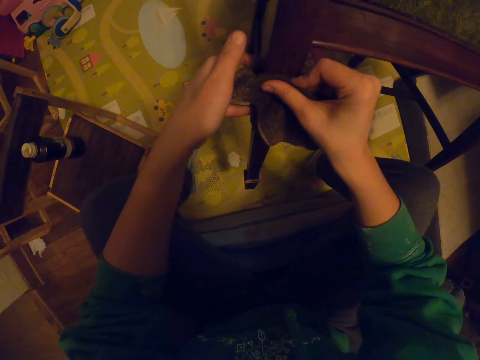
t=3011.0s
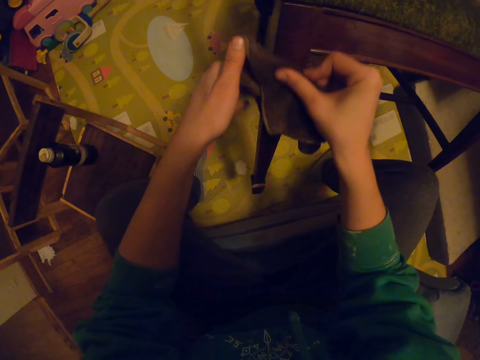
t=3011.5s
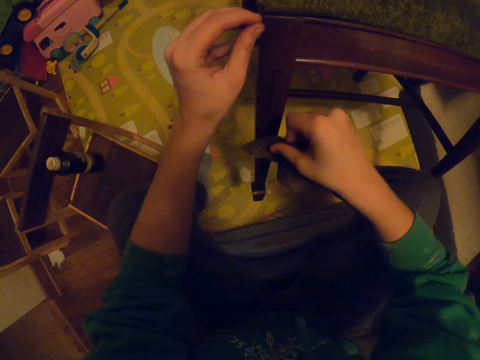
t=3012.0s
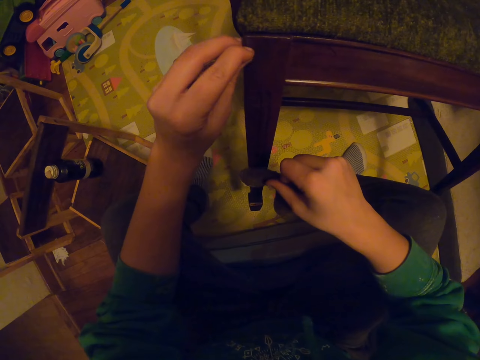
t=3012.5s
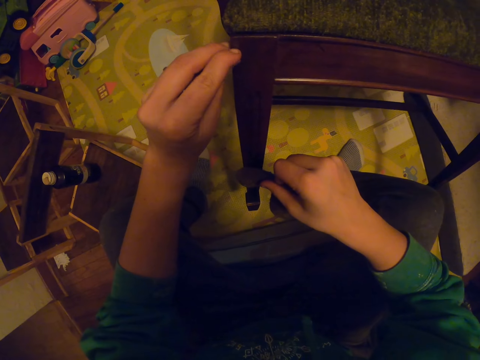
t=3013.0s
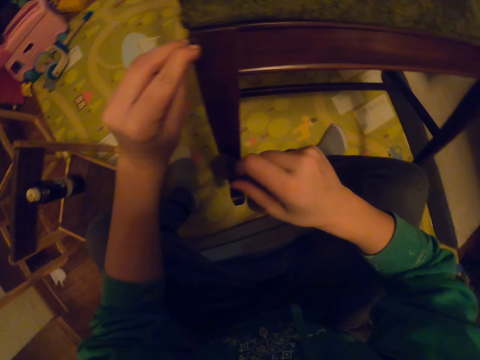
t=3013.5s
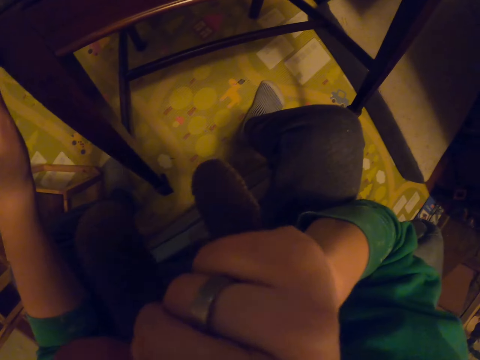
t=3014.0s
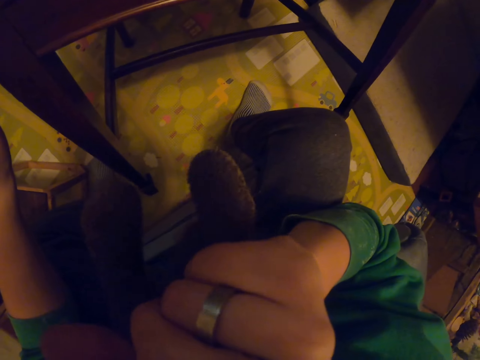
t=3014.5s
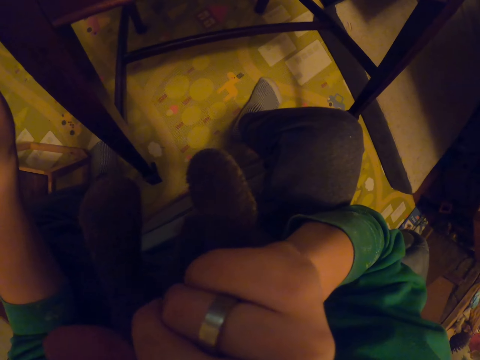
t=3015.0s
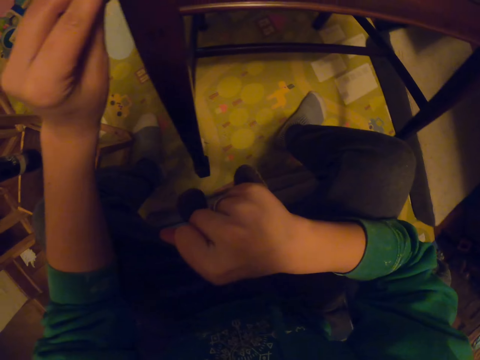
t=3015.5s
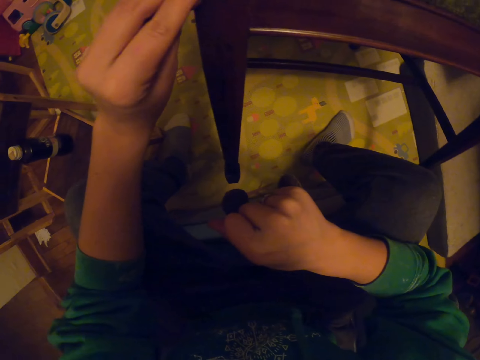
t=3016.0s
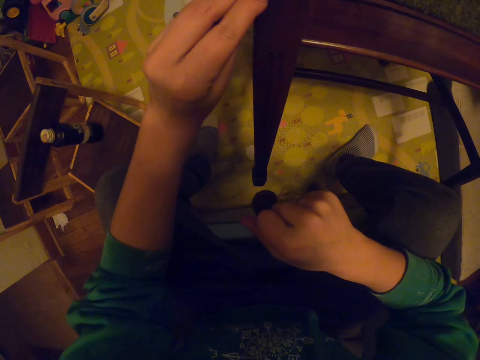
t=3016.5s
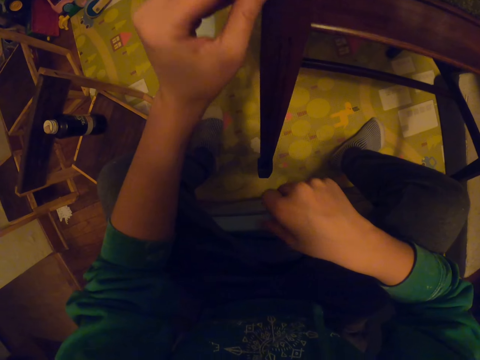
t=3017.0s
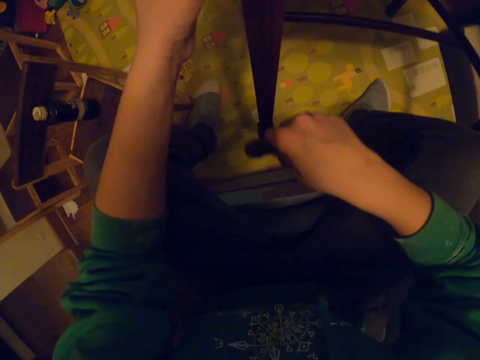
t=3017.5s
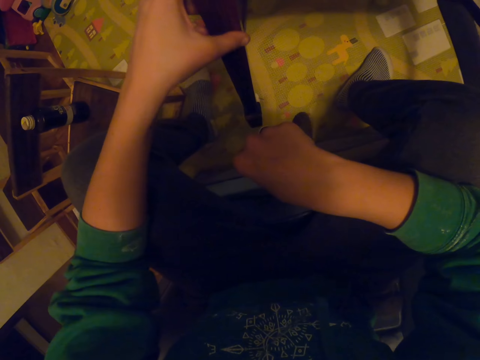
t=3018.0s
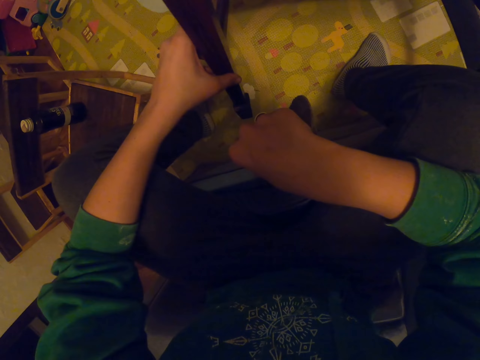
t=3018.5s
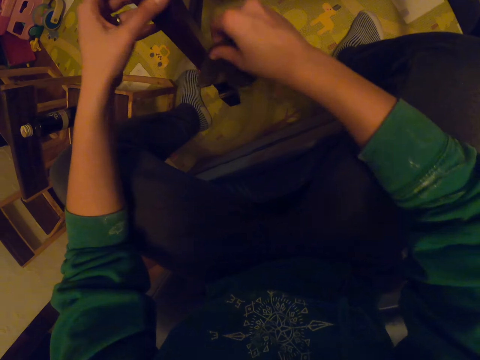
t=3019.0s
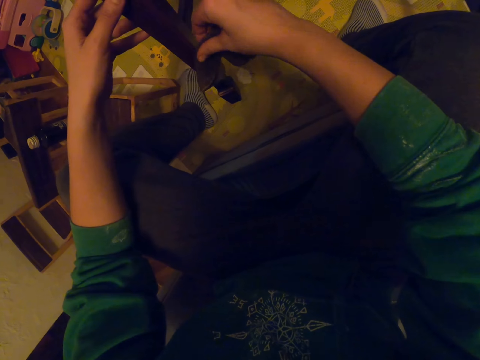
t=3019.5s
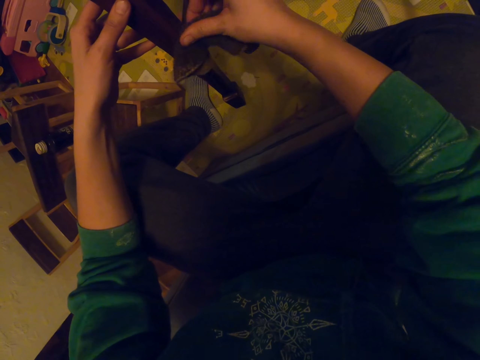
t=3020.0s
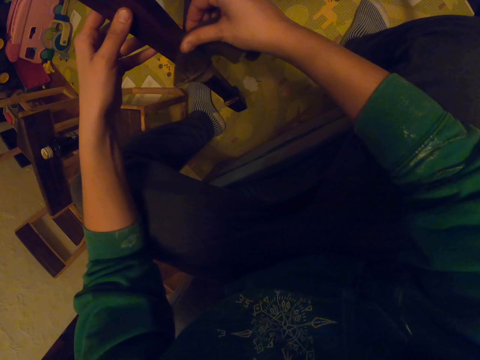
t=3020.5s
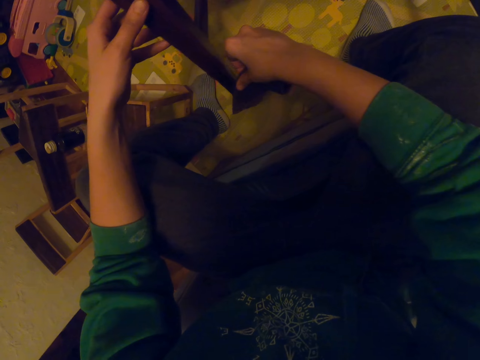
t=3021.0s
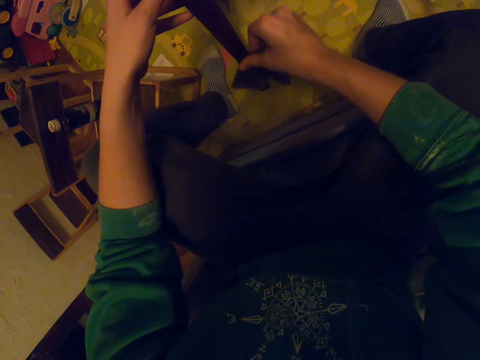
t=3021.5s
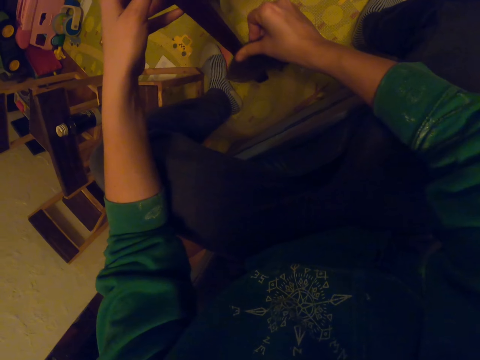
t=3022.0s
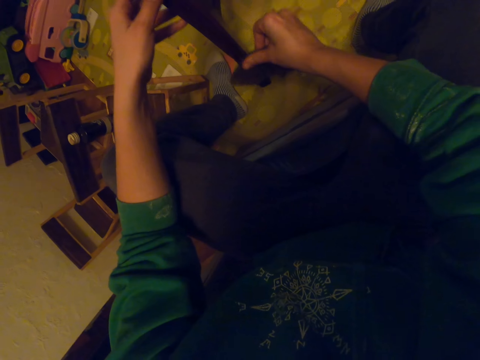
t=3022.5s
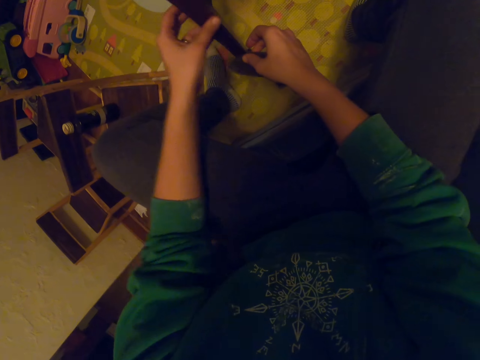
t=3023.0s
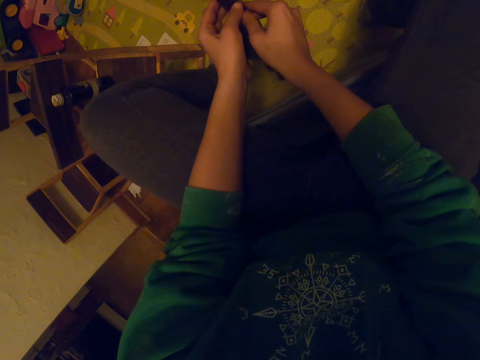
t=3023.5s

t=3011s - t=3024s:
The camera wearer wipes the chair. She scratches the chair. She scratches herself. She adjusts the camera. She stares at the chair. She wipes the chair.

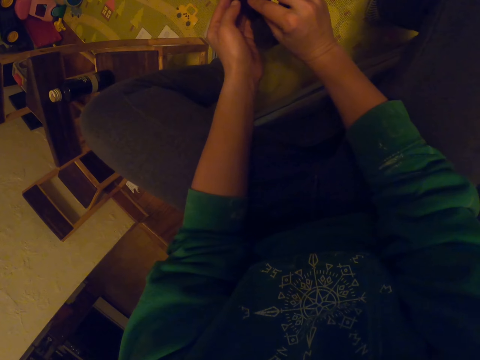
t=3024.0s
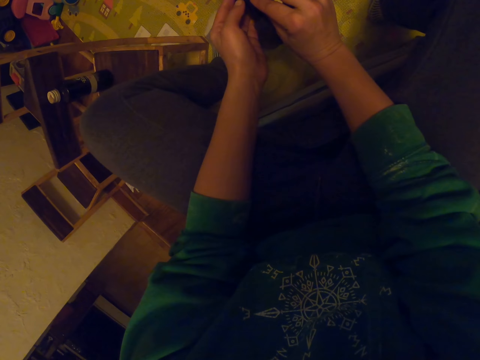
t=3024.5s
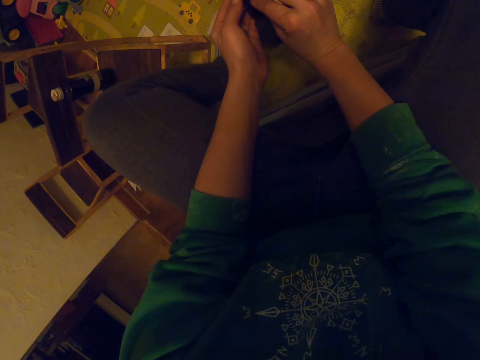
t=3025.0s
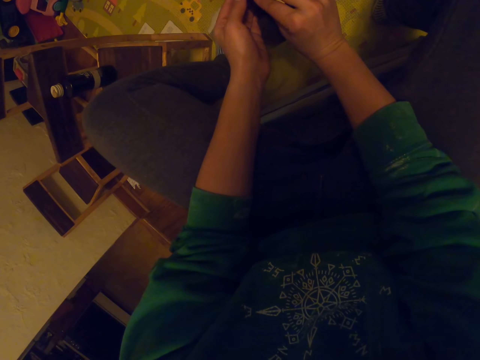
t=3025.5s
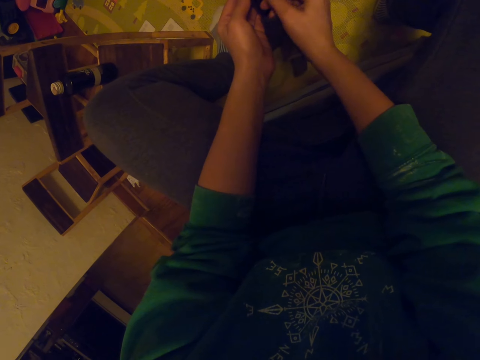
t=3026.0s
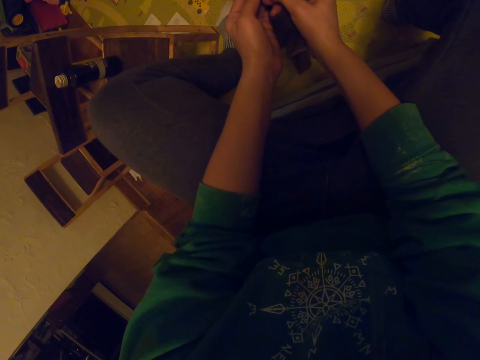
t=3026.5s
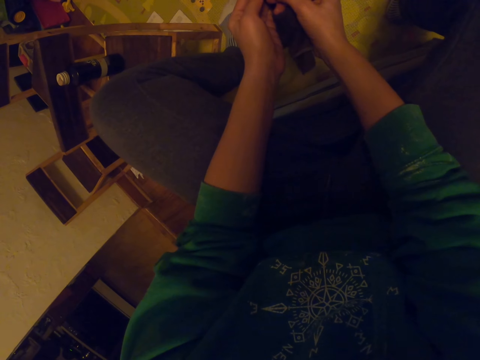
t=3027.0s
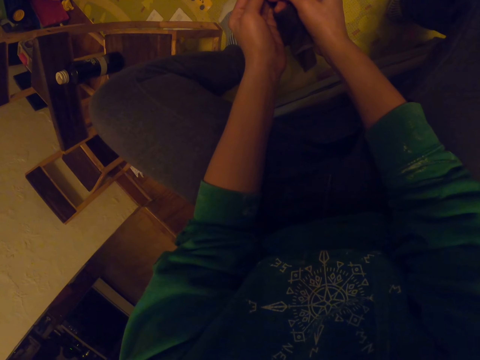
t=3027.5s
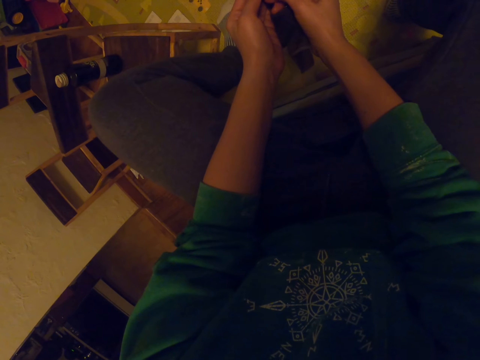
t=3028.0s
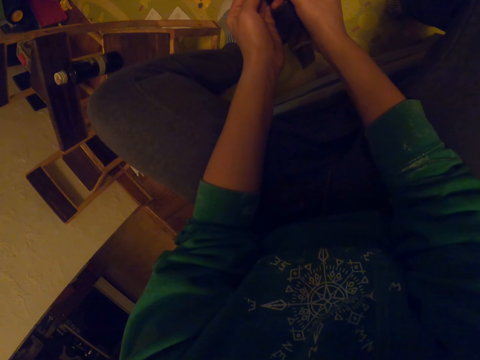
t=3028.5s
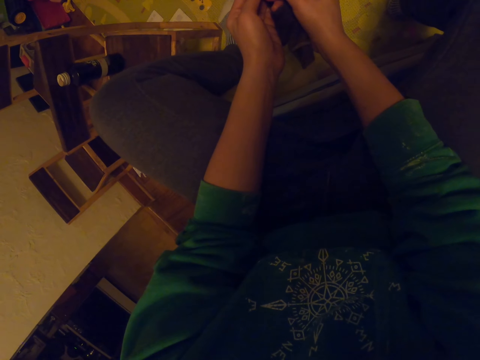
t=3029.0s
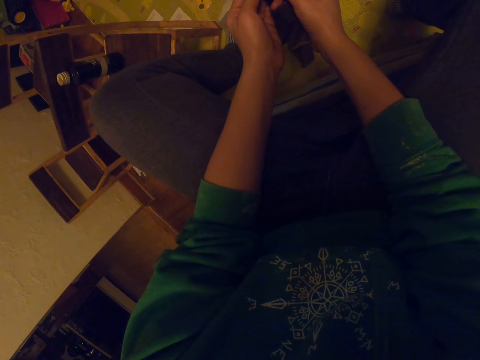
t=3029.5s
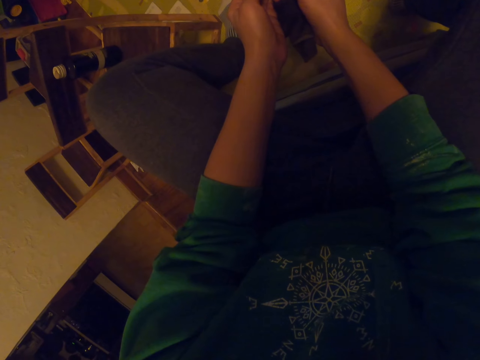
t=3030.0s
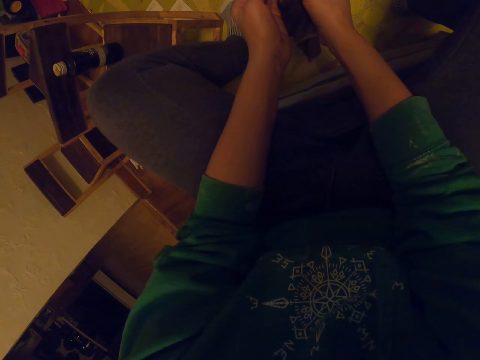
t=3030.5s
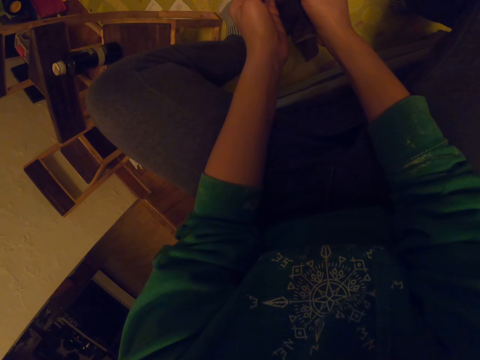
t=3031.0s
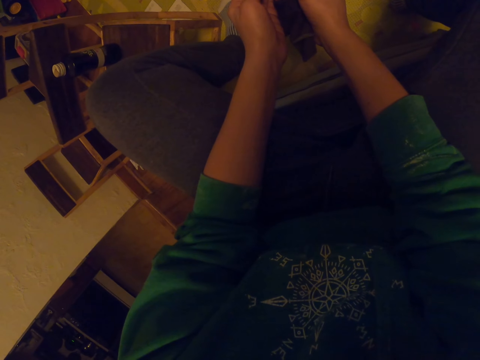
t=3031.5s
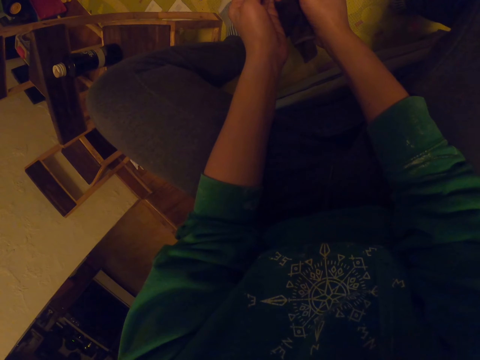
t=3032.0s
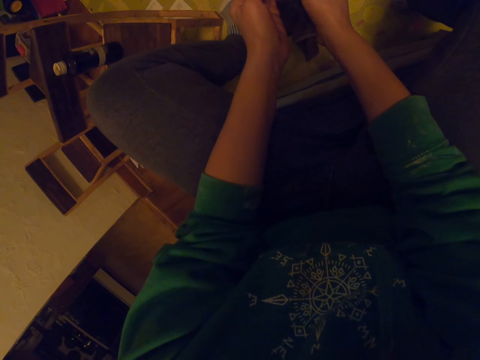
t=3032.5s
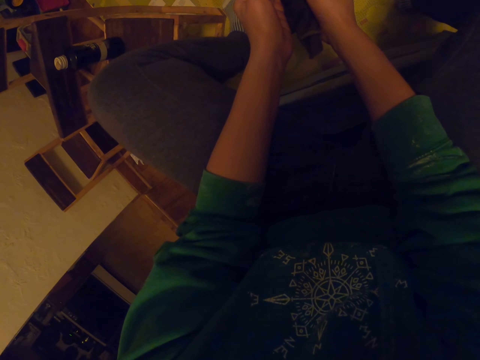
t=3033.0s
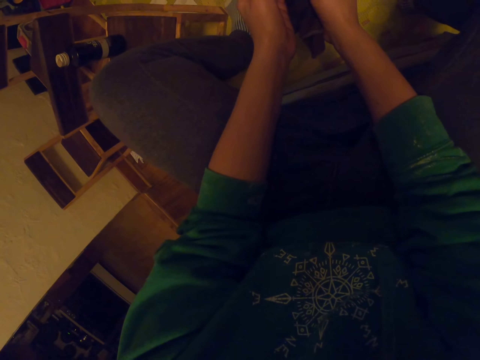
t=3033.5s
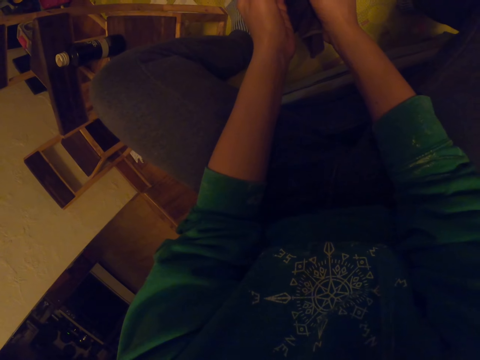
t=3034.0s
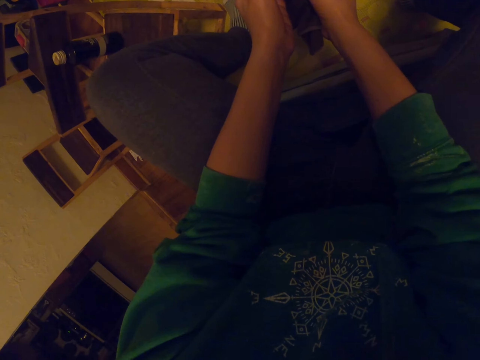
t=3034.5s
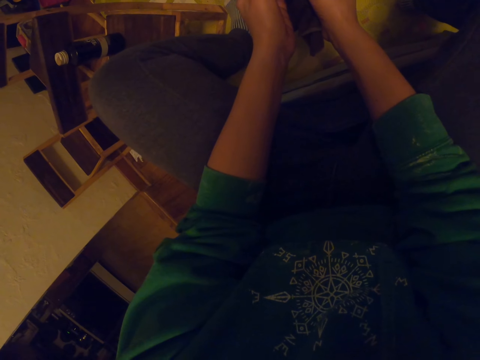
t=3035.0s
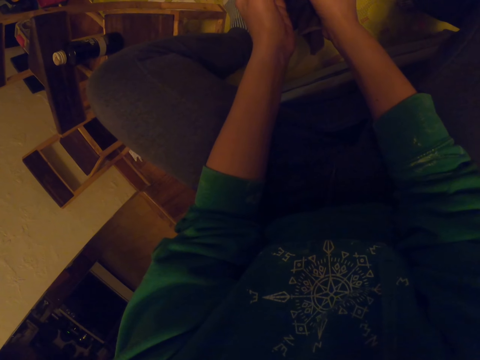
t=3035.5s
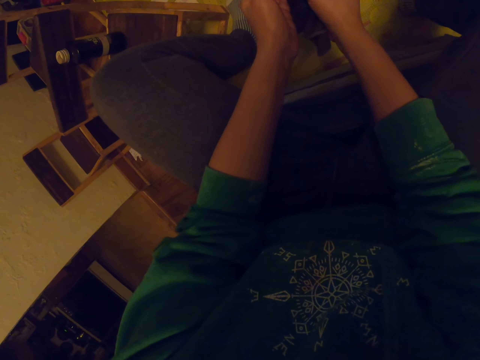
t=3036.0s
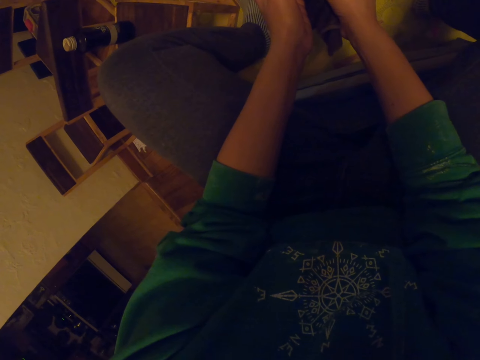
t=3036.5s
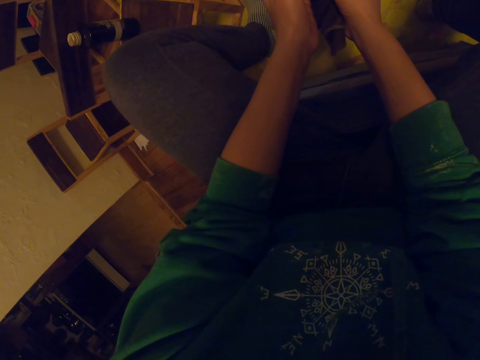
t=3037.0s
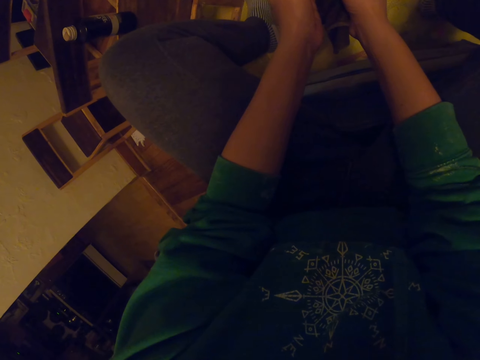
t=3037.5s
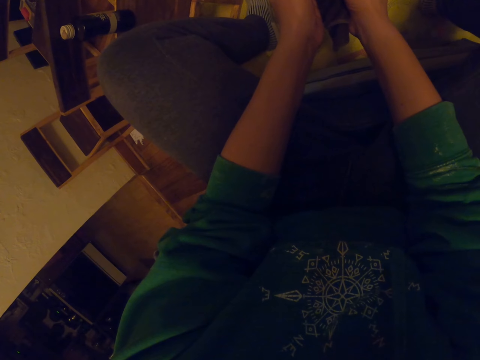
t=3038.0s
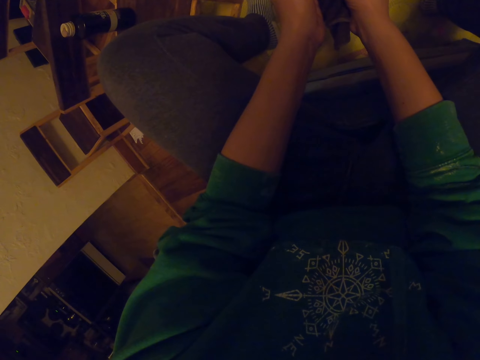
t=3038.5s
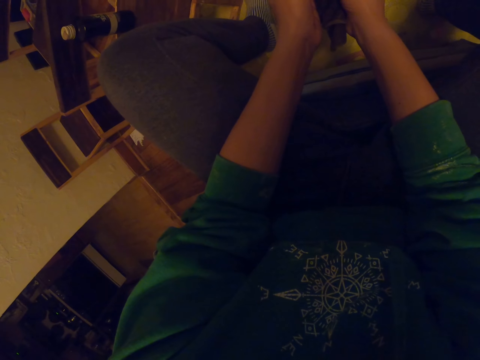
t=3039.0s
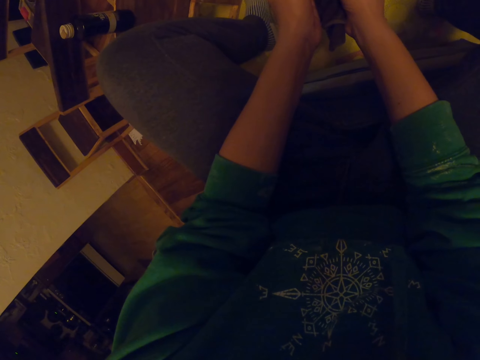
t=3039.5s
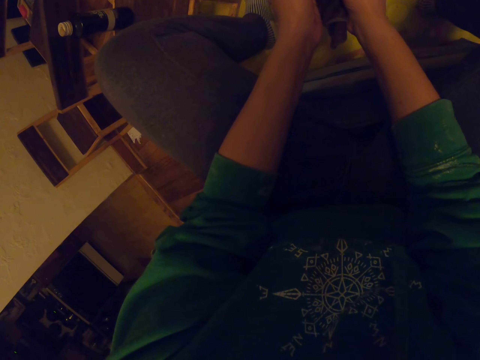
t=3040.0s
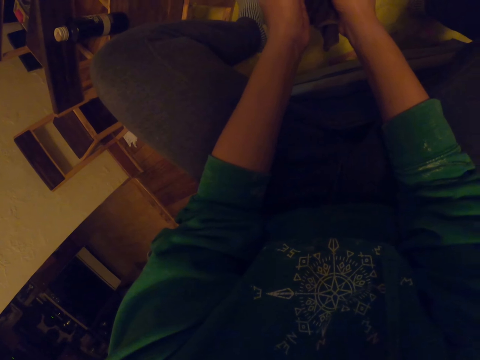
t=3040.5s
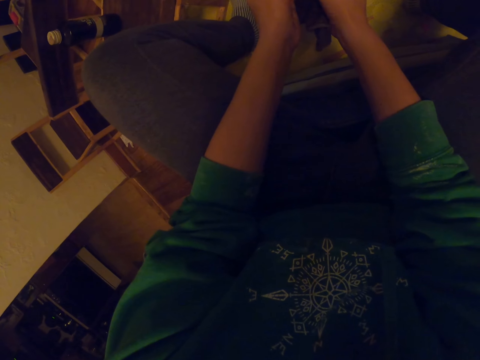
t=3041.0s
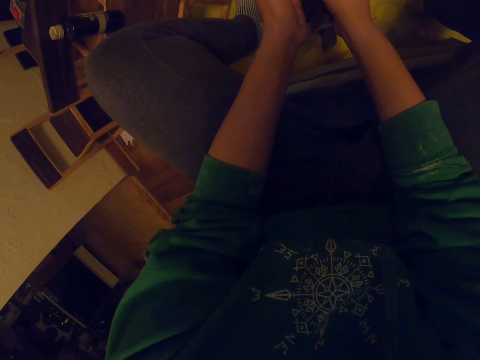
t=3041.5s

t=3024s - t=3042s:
The camera wearer removes something. They scratch the chair.
